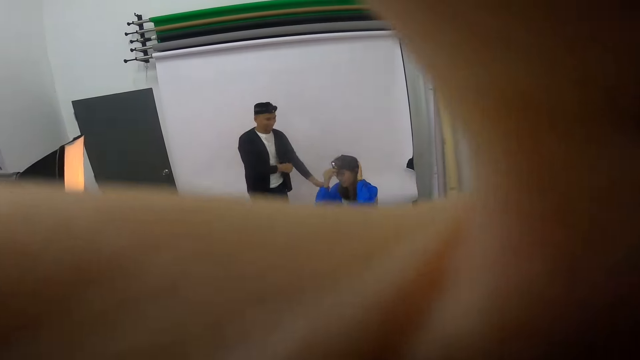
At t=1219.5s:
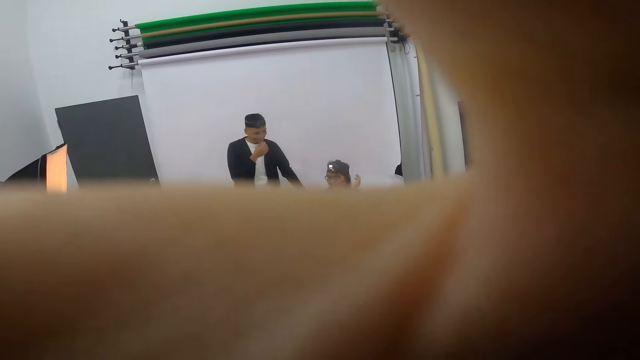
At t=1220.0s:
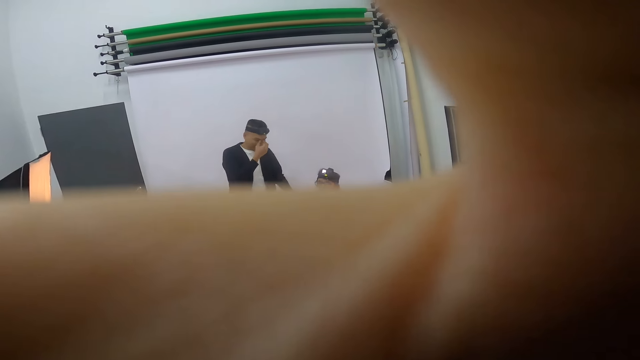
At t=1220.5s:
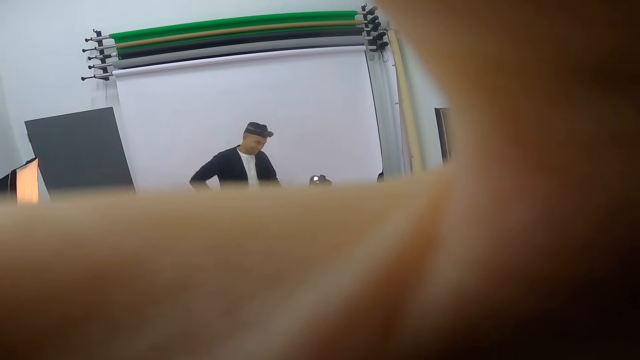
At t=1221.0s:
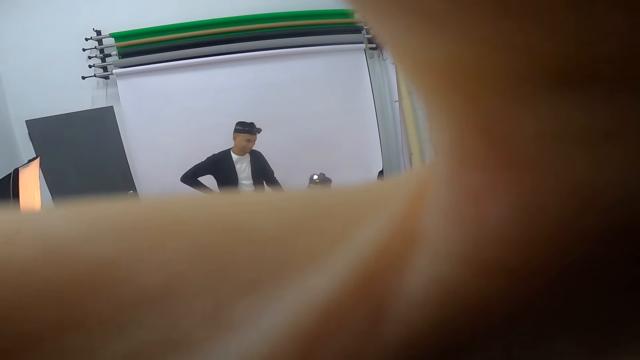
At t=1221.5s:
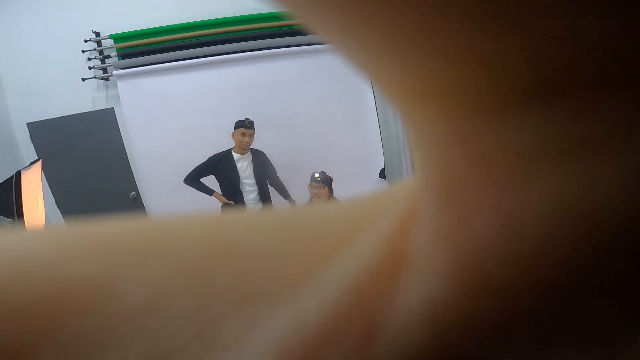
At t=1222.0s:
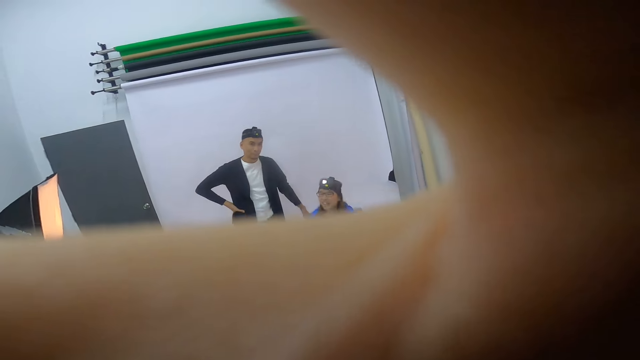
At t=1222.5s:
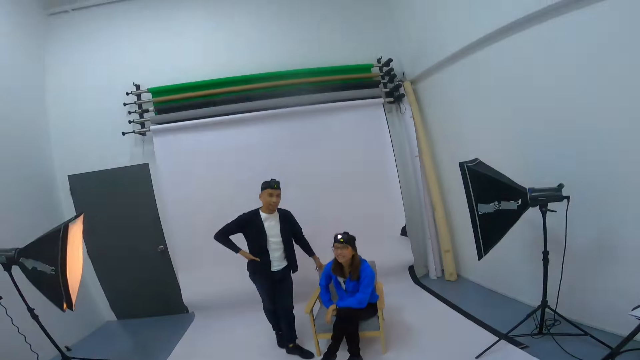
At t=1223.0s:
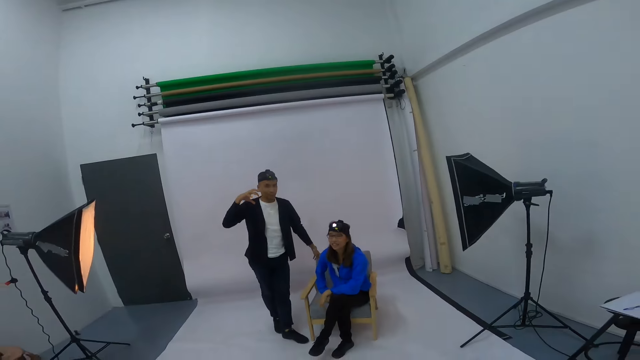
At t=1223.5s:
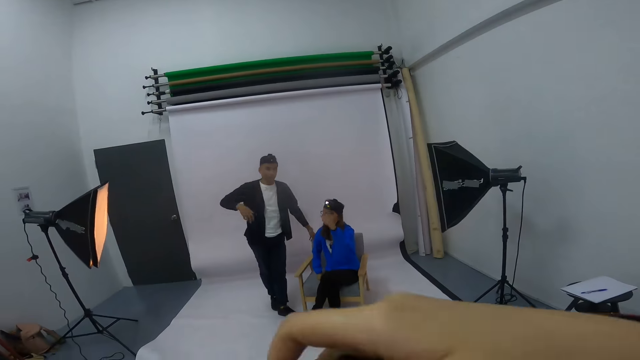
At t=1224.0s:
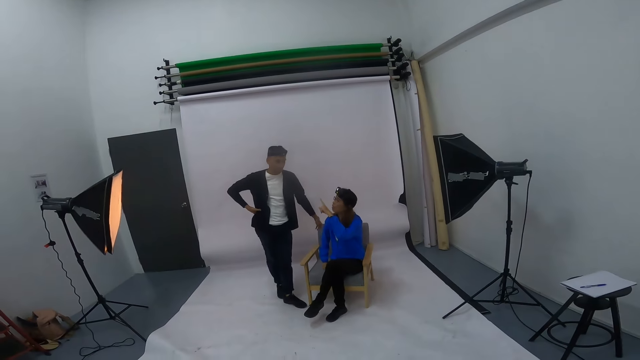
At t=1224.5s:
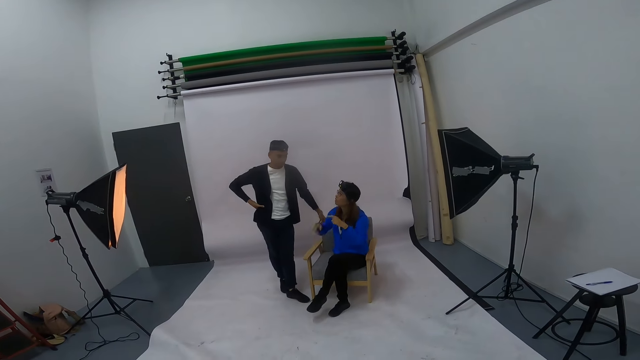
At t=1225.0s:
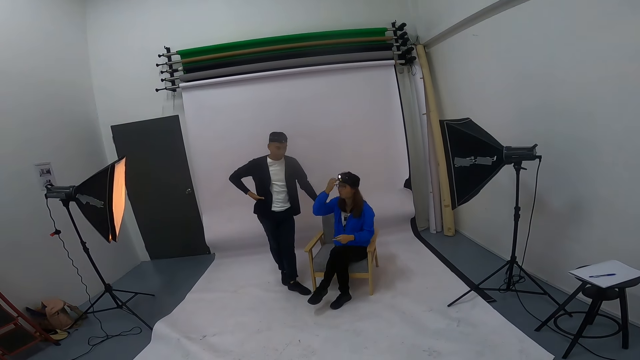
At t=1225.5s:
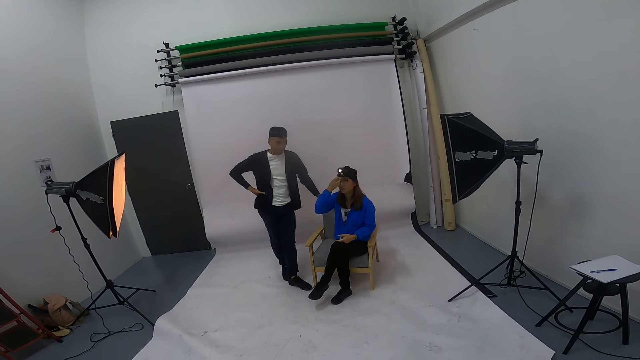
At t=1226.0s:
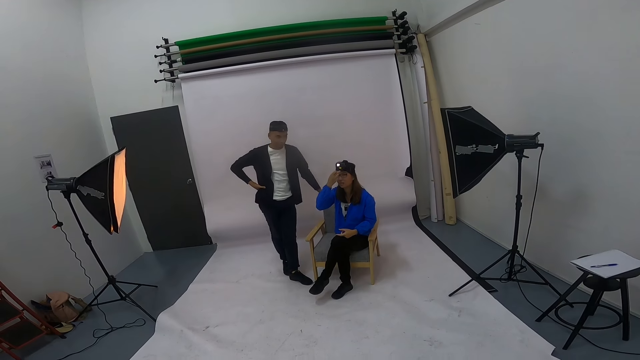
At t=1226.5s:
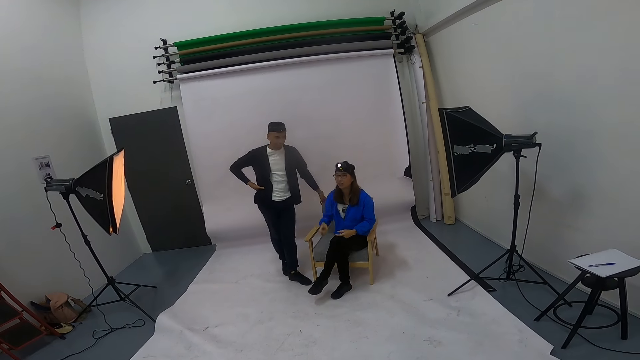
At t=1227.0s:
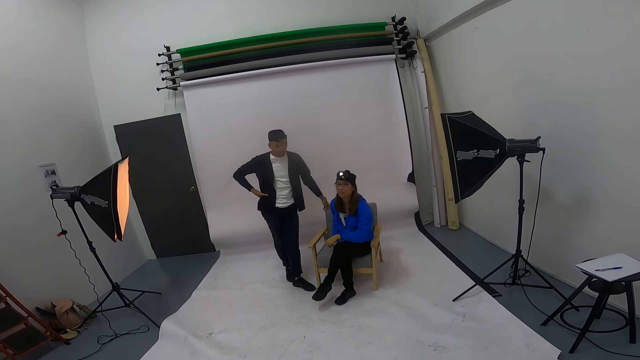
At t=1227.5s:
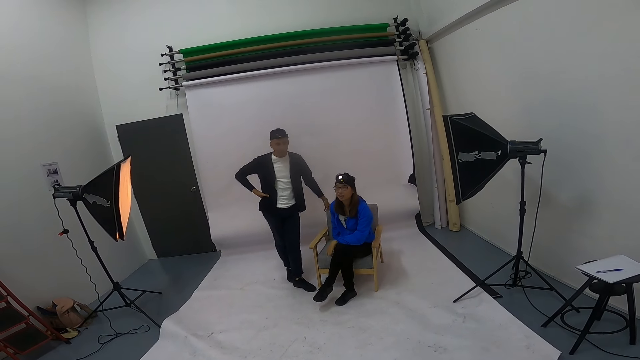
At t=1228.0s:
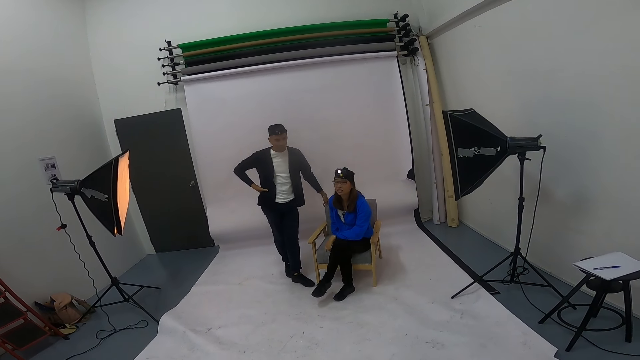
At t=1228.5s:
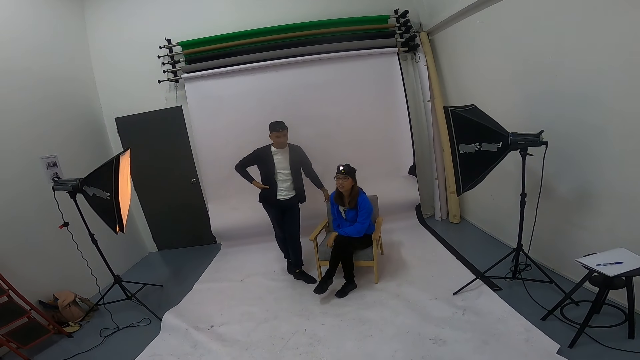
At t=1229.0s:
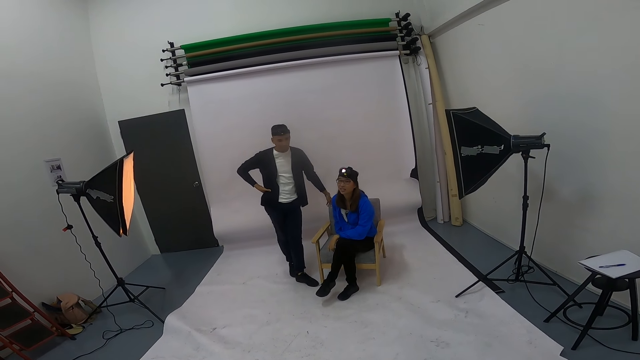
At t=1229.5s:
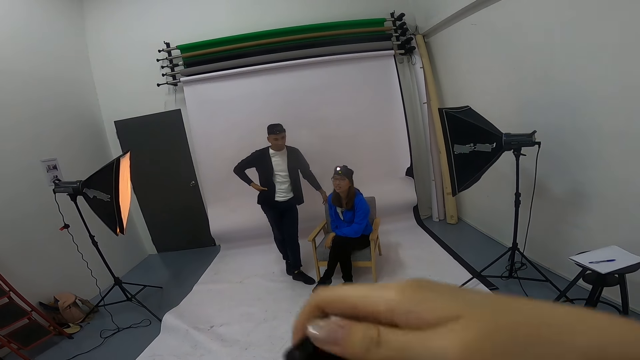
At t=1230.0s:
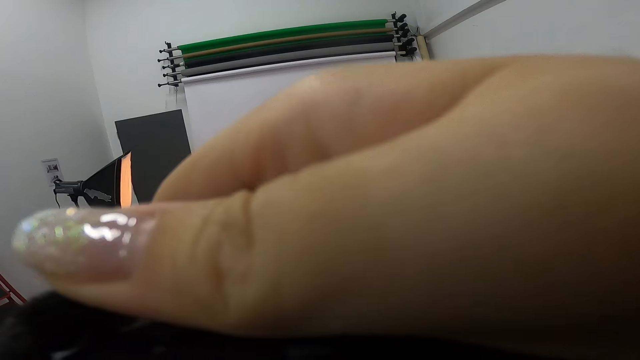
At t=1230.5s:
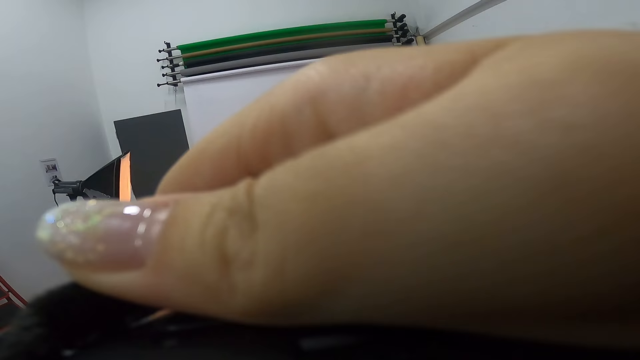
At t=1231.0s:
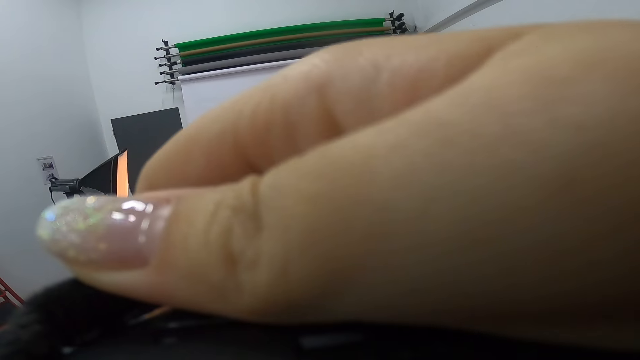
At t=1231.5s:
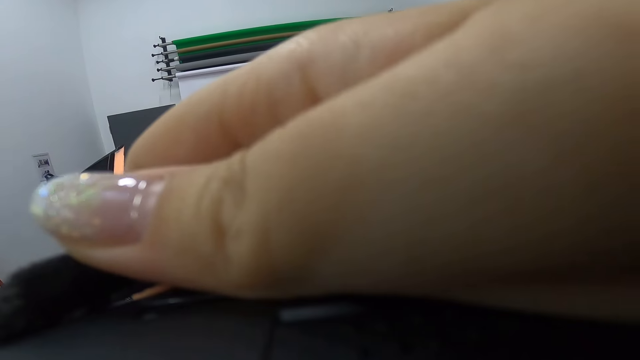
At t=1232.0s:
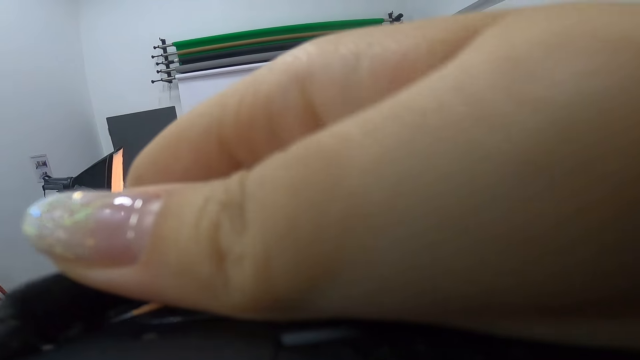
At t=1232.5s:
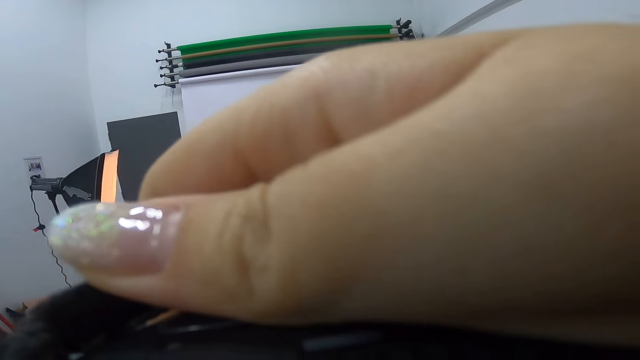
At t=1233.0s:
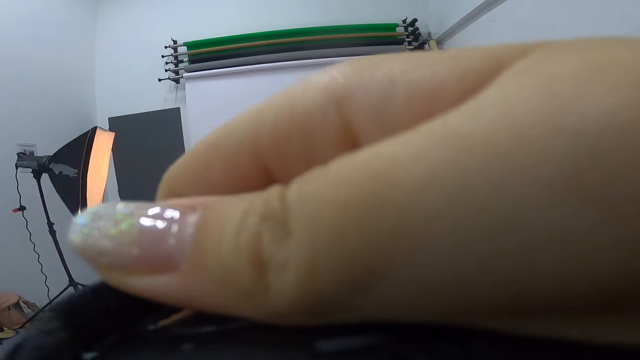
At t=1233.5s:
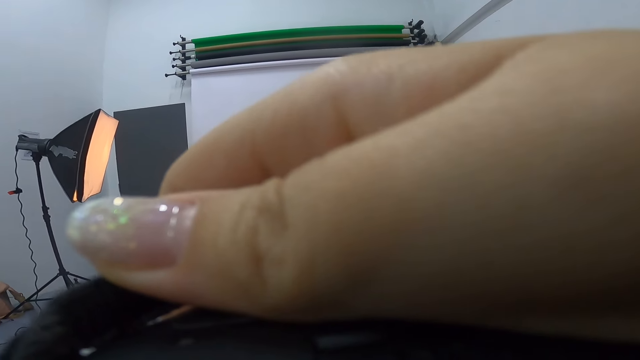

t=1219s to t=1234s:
The camera wearer adjusts her camera. A man touches his face. The man places his right hand on the waist. The man looks at the camera wearer. The camera wearer lowers her hand. The man gestures at the camera wearer. A woman points at the man. The man places his right hand on the waist. The woman points at the man. The woman adjusts the camera. The woman lowers her right hand. The woman looks at the camera wearer. The camera wearer lifts a camera. She takes a caption of a person with something. She uses the camera.

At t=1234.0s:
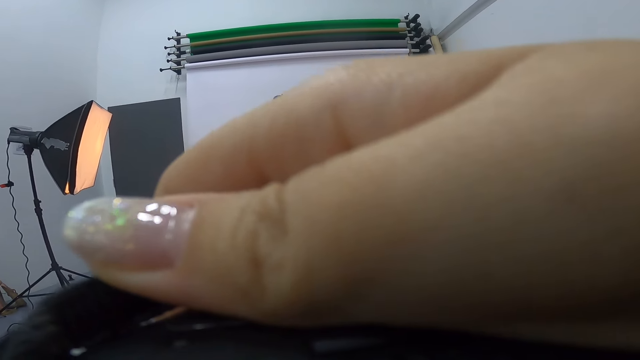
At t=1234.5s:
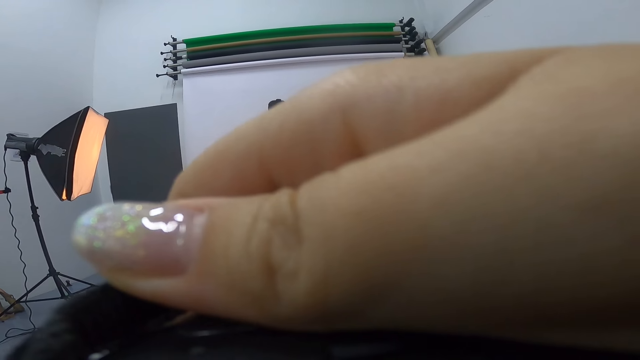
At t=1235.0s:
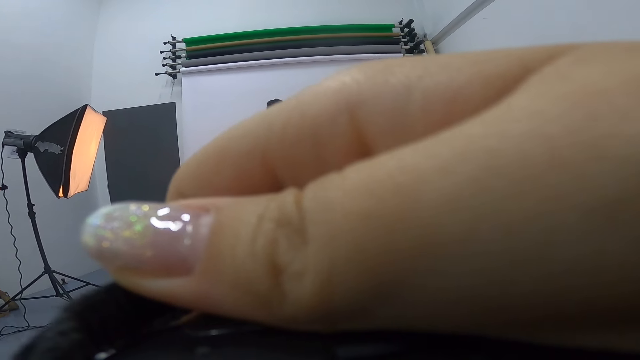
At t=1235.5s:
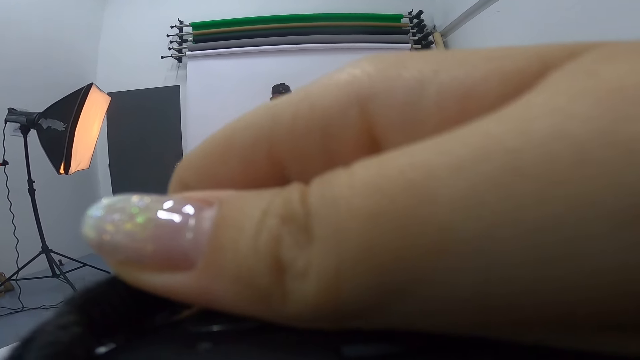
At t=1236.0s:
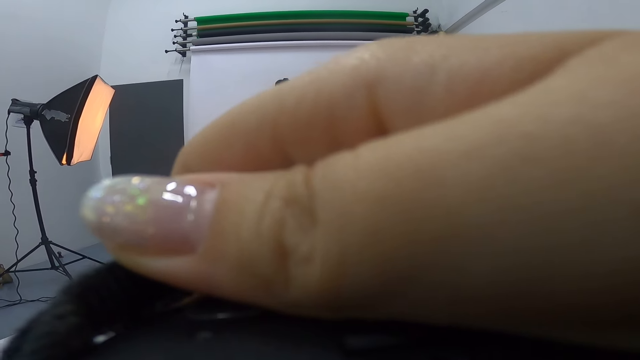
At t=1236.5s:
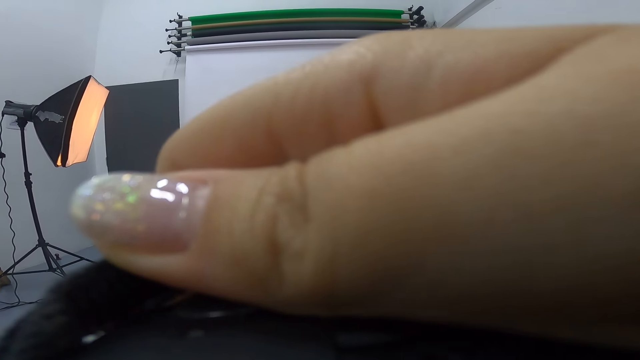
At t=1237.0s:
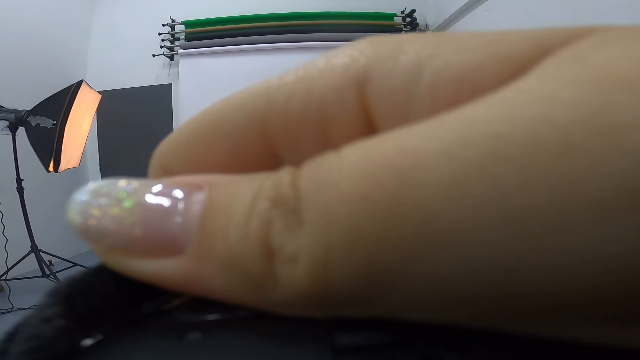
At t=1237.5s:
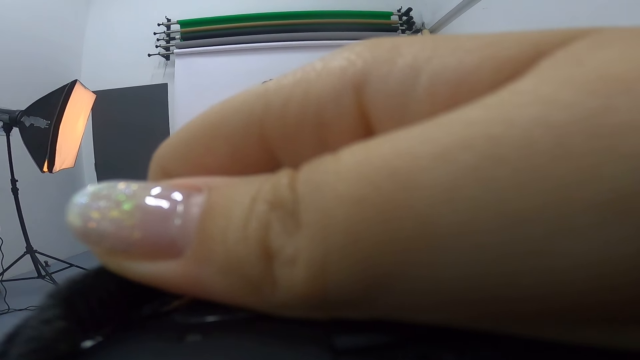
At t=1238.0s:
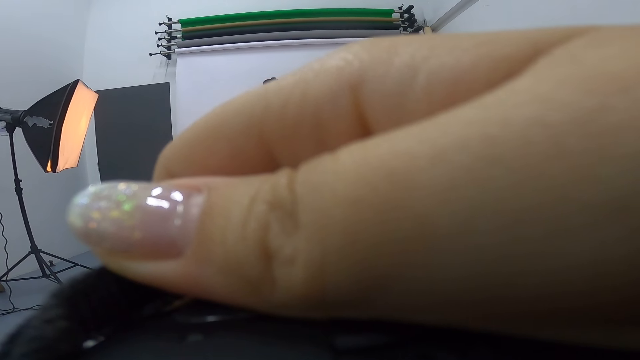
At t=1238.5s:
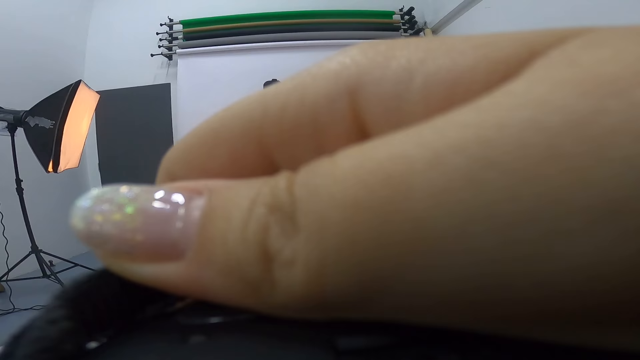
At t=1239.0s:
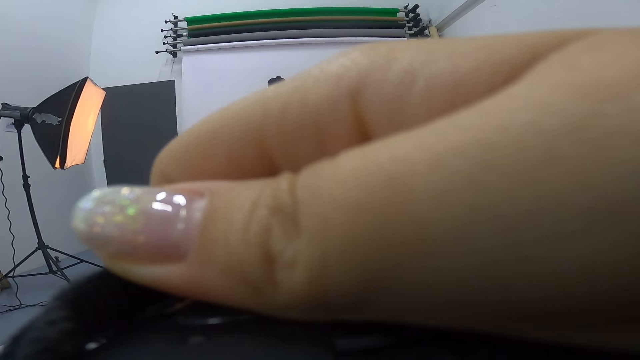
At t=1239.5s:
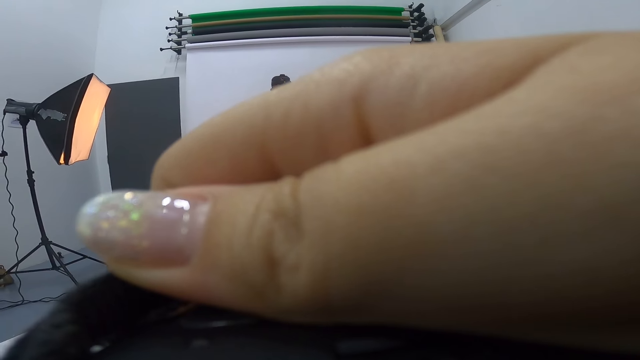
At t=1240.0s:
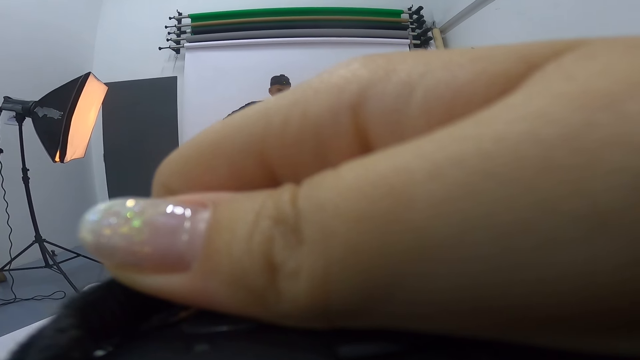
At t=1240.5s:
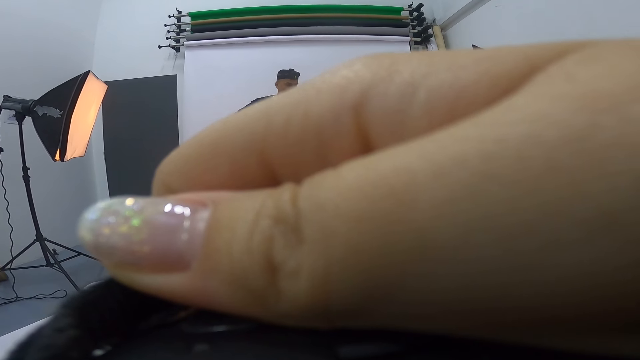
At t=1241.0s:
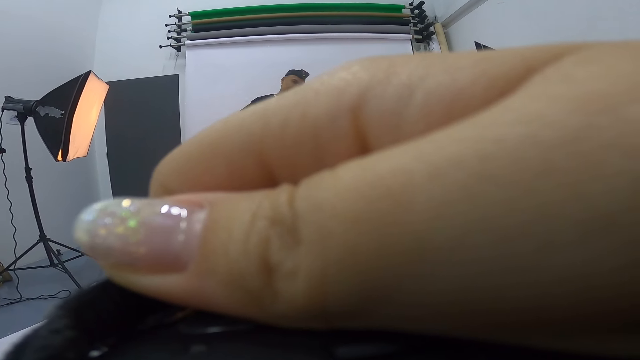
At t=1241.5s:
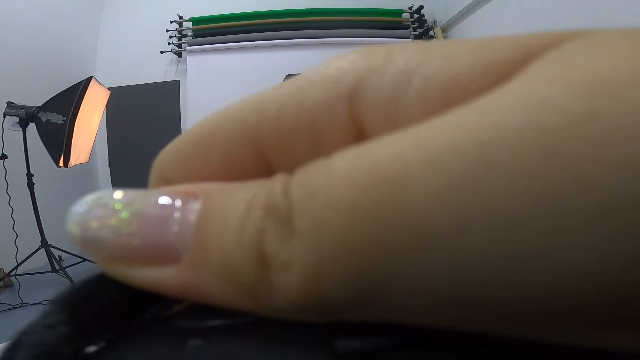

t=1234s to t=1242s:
The camera wearer takes a caption of a person with something. They take a caption repeatedly.
